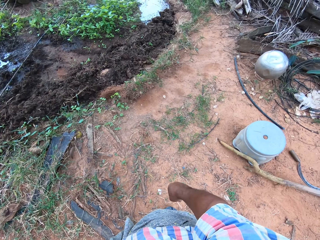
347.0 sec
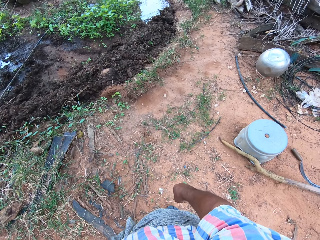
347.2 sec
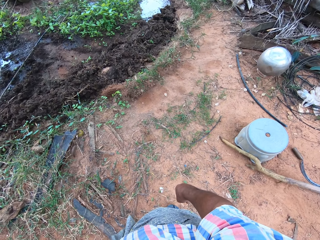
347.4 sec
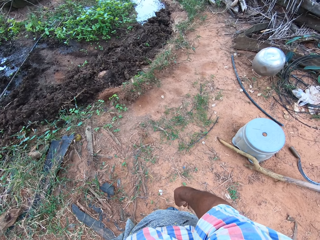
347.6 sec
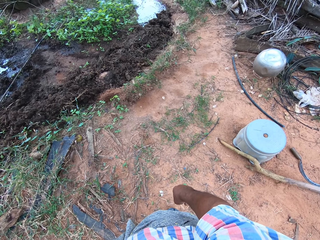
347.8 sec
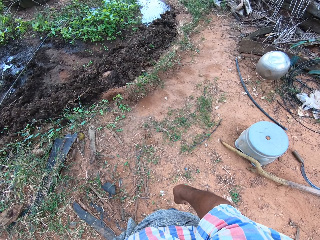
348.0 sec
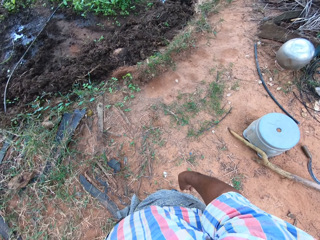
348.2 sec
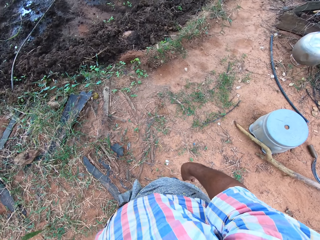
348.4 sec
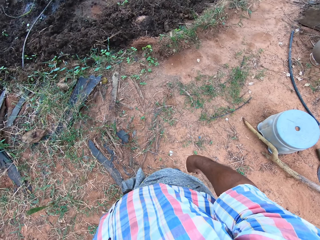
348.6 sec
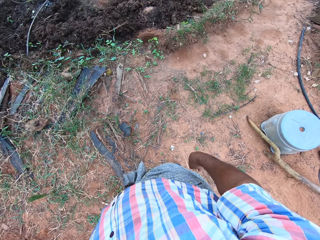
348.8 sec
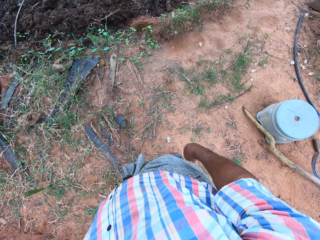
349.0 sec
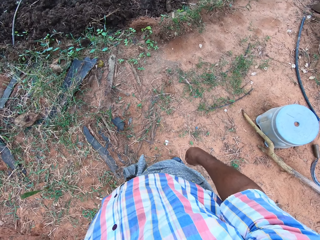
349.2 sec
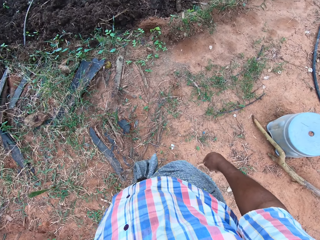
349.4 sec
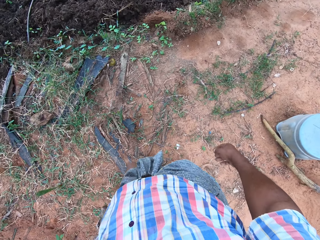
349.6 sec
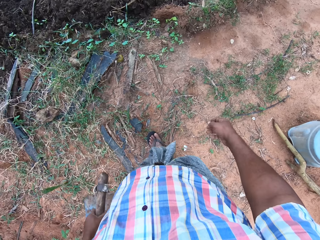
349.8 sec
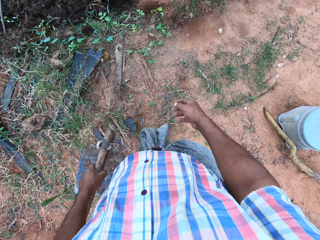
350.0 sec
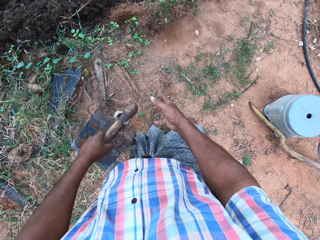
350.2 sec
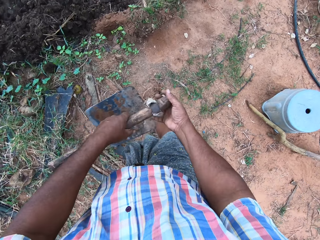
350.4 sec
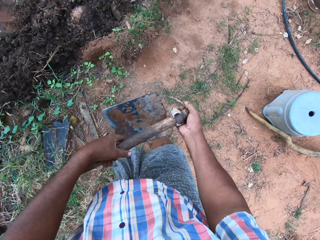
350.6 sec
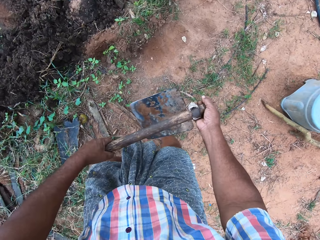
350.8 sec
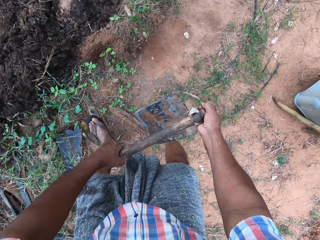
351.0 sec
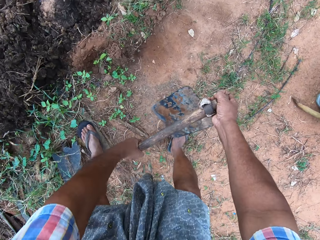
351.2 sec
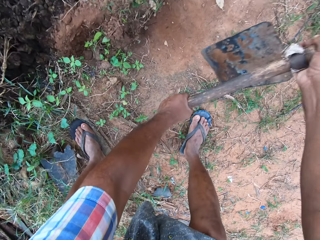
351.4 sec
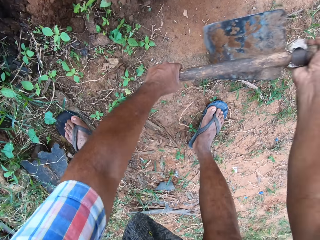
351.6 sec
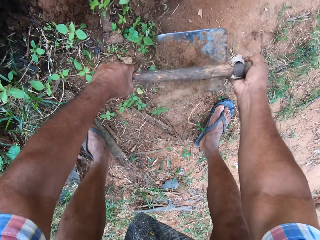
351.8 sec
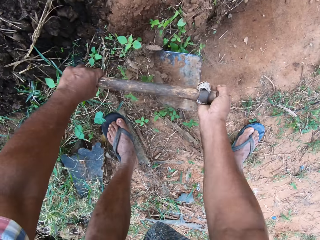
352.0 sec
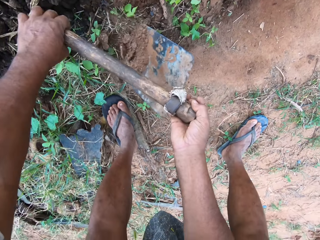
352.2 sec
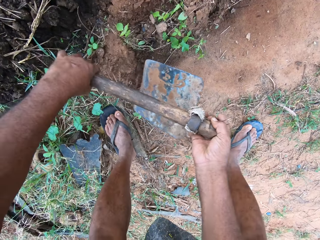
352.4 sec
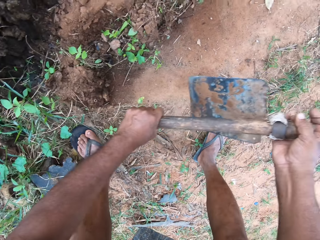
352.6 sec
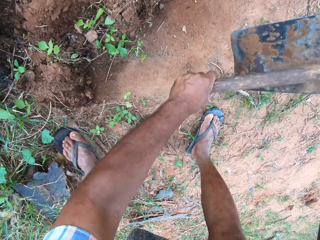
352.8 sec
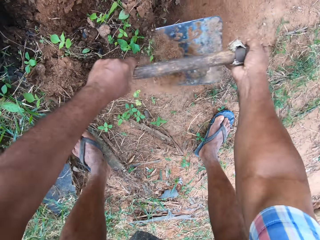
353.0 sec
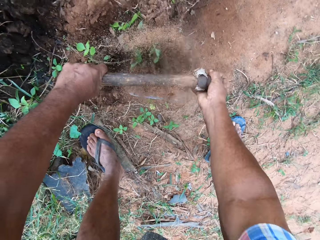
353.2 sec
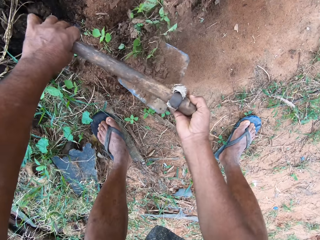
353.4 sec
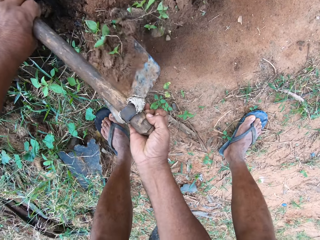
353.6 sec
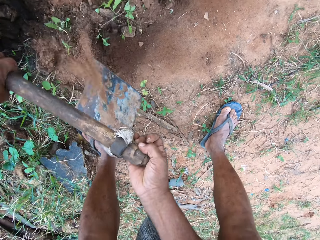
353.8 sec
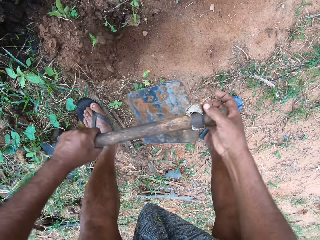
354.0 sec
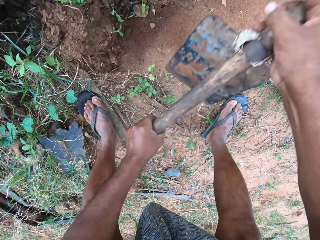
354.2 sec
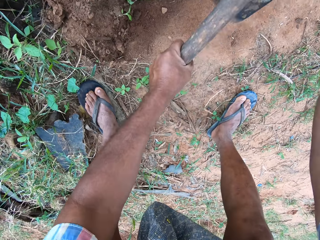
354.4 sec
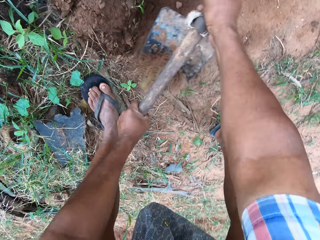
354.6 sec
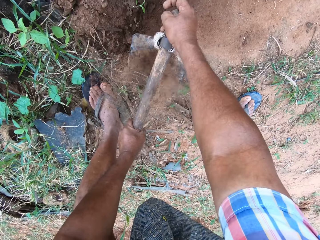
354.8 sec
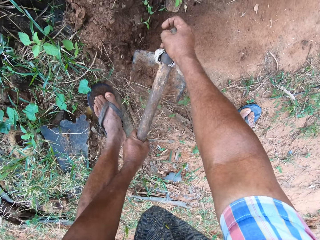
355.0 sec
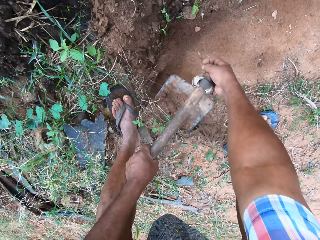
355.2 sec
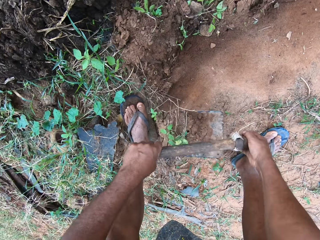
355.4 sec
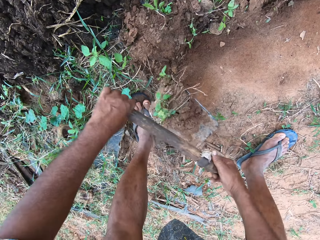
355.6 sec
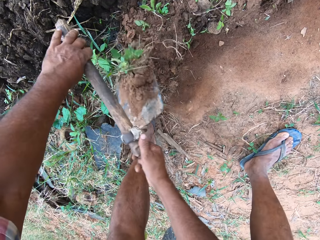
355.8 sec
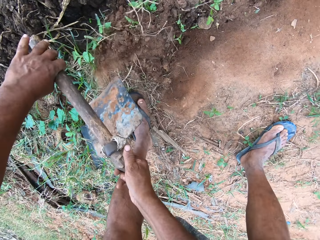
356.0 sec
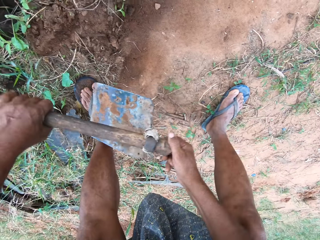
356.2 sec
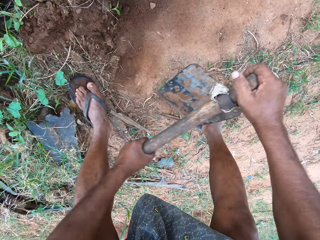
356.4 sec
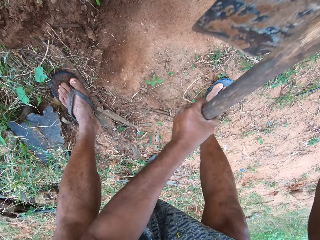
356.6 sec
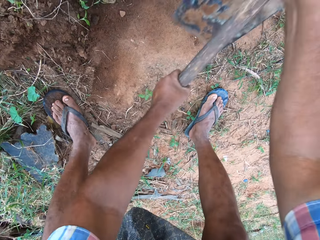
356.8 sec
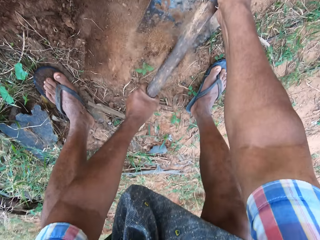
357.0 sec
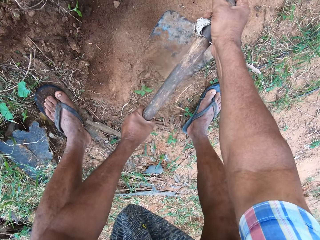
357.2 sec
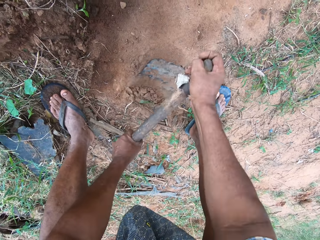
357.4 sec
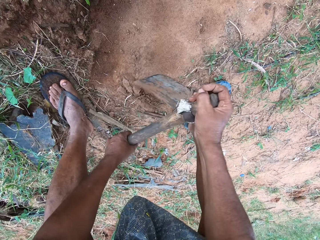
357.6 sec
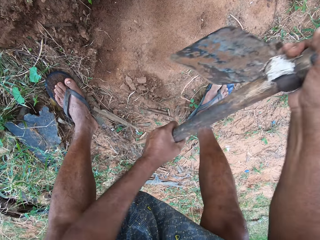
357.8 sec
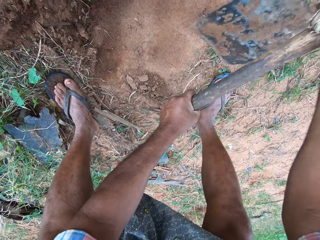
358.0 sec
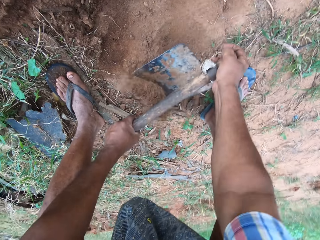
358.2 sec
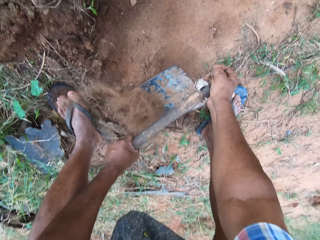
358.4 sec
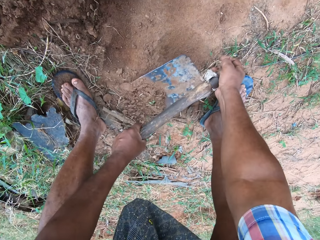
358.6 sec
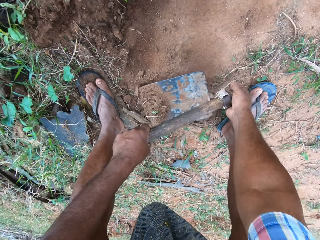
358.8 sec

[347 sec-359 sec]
The camera wearer walks around. He holds the hoe with both hands. He bends downwards. He scoops soil on the ground with the short-handled hoe. He clears the weed with the hoe in his hands. He puts the soil on the ground. He scoops the soil on the ground with the short-handled hoe. He puts the soil on the ground. He scoops the soil on the ground with the short-handled hoe. He puts the soil on the ground. He scoops the soil on the ground with the short-handled hoe.

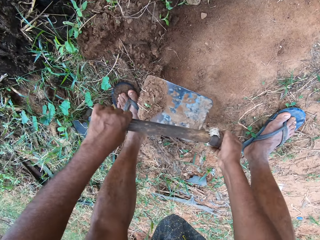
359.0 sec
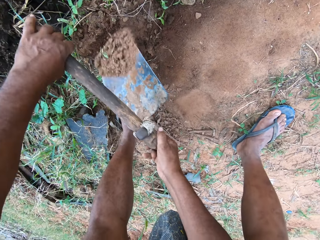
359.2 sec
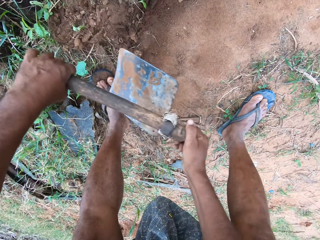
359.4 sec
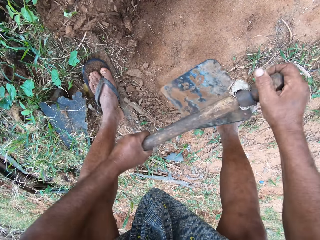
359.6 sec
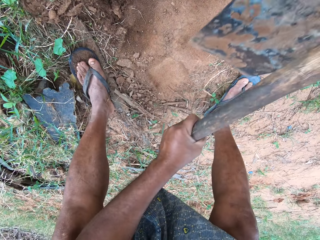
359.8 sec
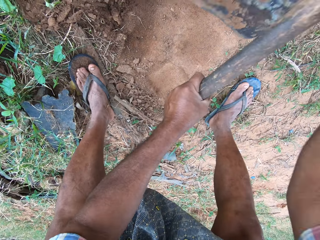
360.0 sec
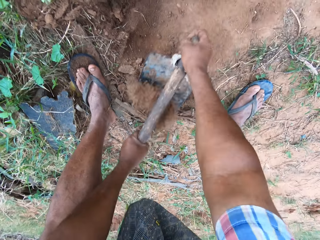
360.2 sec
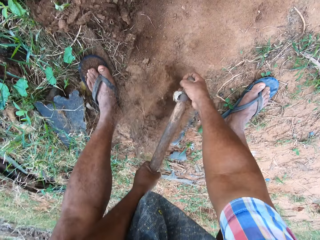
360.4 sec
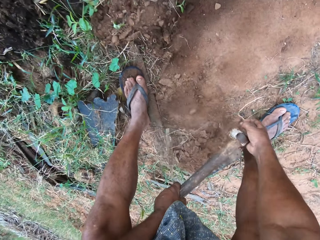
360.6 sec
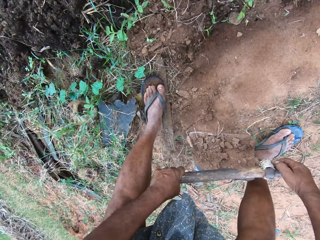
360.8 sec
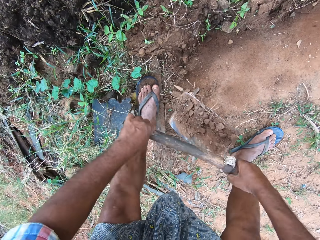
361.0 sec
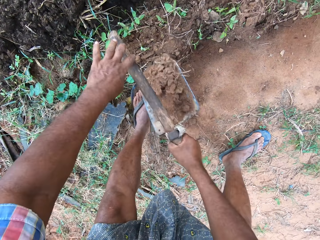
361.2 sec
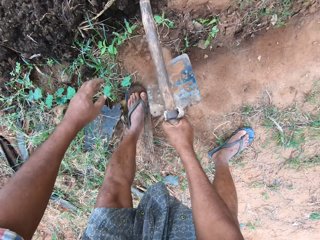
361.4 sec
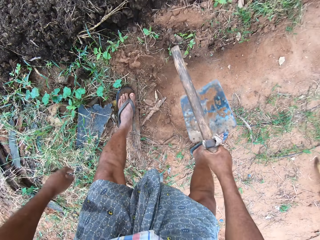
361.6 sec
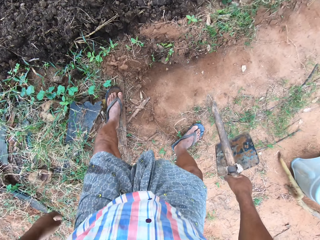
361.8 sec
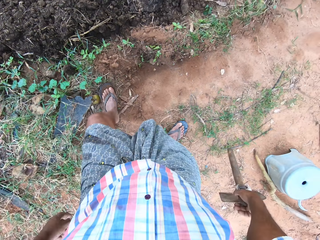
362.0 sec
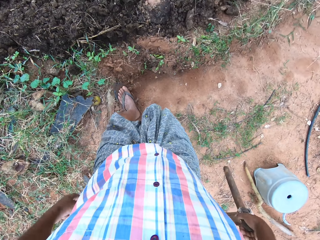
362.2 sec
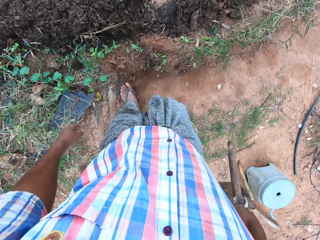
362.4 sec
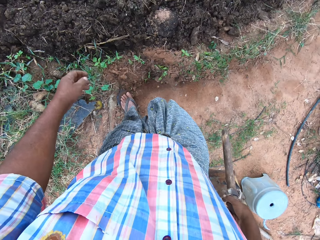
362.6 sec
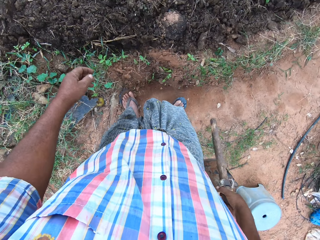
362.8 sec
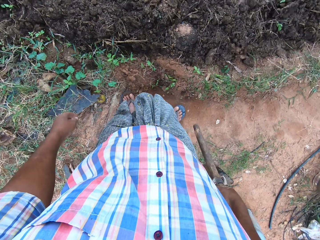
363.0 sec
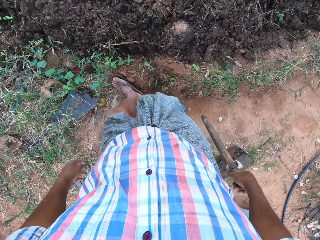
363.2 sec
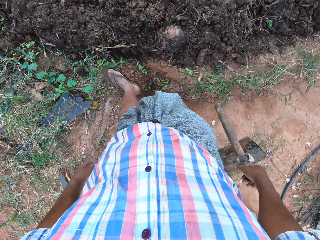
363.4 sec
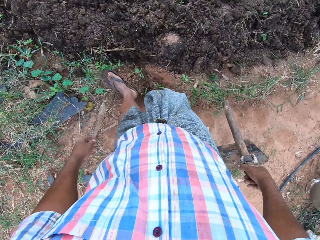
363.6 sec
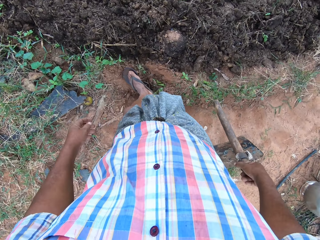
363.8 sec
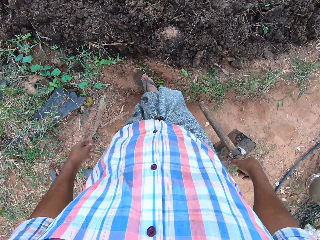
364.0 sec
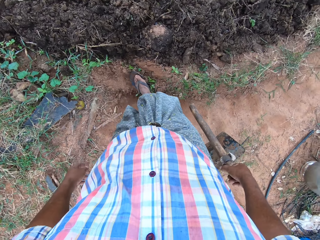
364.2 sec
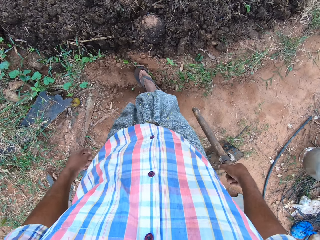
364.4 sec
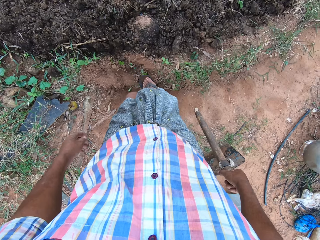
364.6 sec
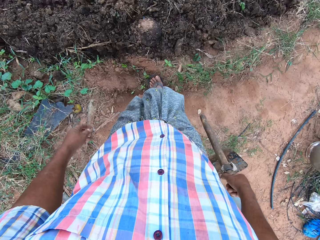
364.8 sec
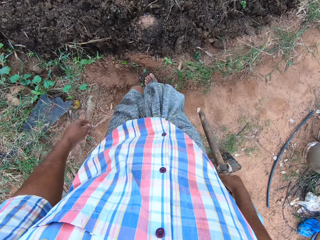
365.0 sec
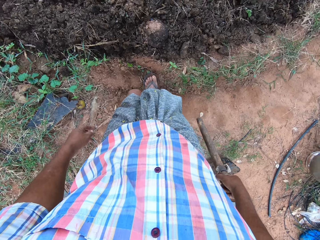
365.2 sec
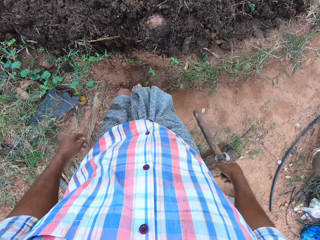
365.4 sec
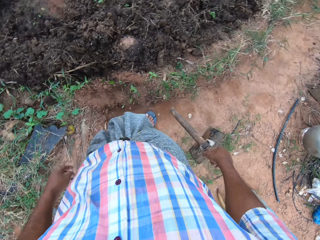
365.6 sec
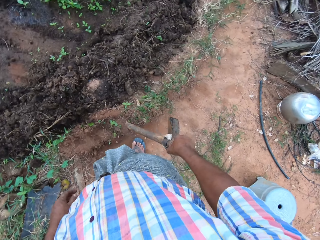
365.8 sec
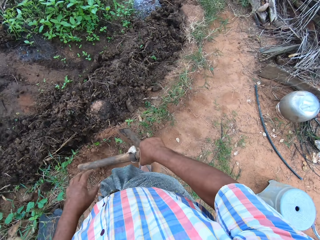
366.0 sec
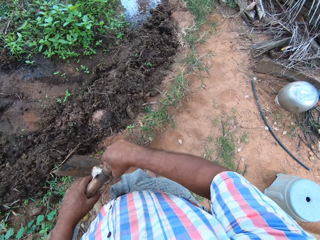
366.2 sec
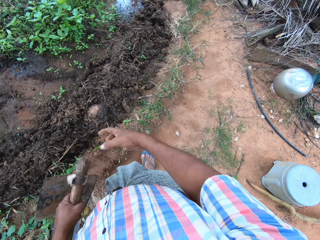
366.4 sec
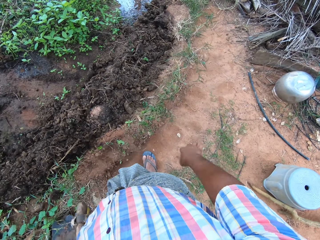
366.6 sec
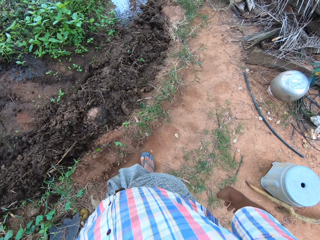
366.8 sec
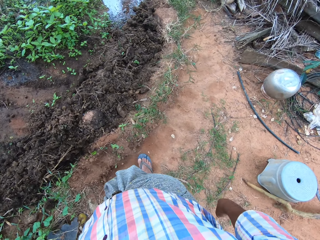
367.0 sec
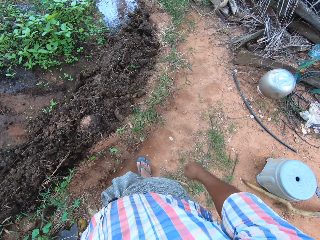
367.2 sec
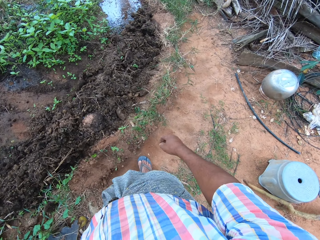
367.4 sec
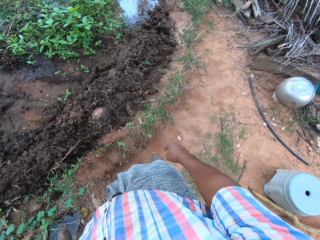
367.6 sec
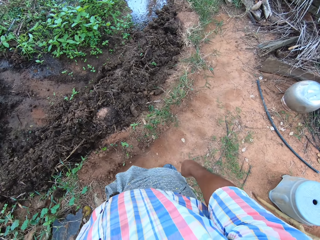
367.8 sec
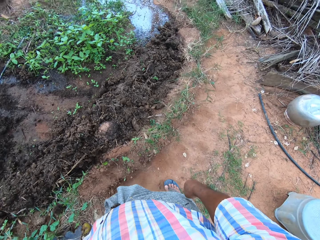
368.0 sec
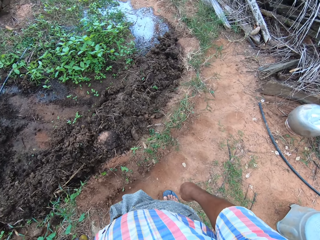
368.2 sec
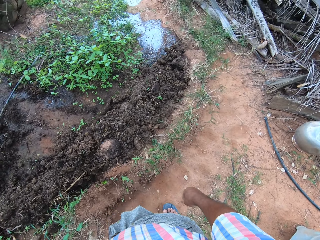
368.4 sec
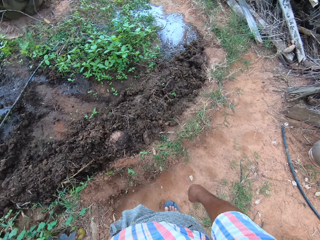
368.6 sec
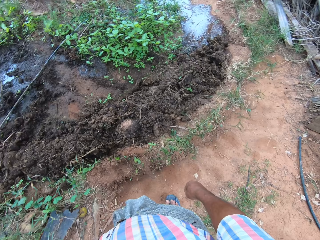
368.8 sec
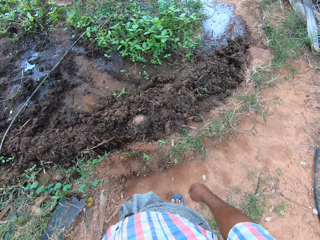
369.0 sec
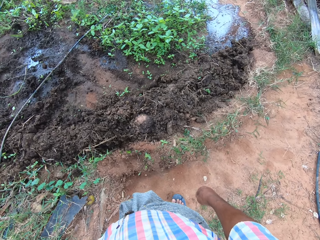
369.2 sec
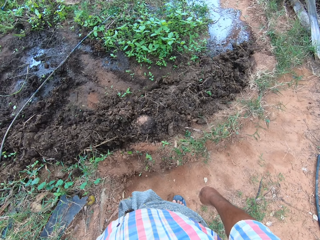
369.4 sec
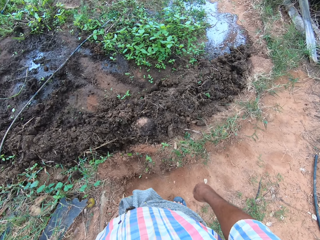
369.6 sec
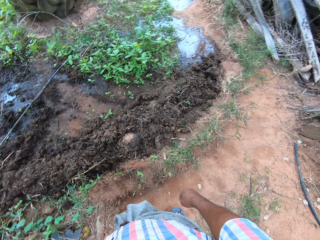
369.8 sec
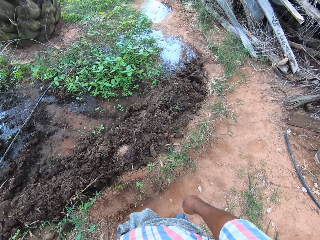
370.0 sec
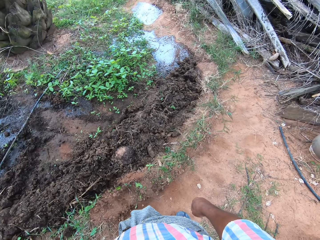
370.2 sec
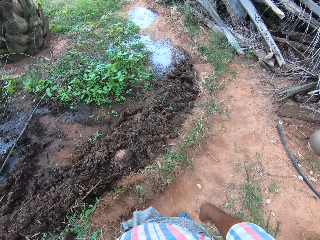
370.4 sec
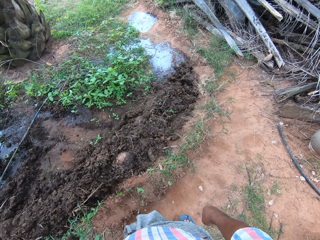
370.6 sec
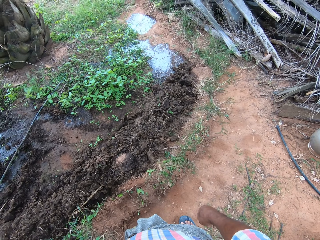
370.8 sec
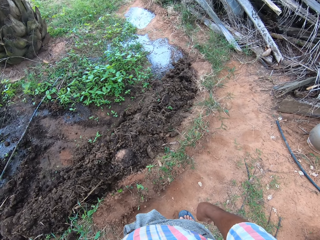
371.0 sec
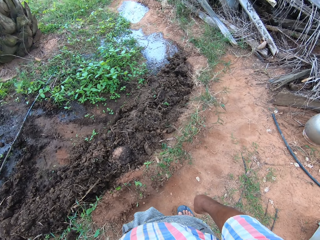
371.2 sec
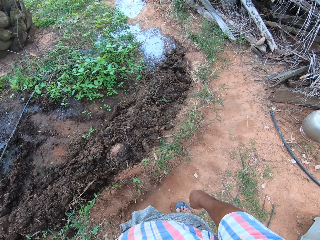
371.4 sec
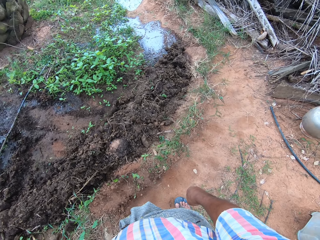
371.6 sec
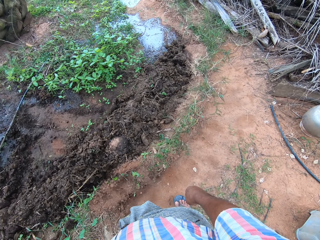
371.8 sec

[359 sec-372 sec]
The camera wearer puts the soil on the ground. He scoops the soil on the ground with the short-handled hoe. He puts the soil on the ground. He holds the hoe with his right hand. He stands up. He moves forward. He moves the soil on the ground with his leg. He looks around. He picks the short-handled hoe with the other hand. He passes the hoe to his left hand. He looks around. He moves his leg backwards. He looks around.
